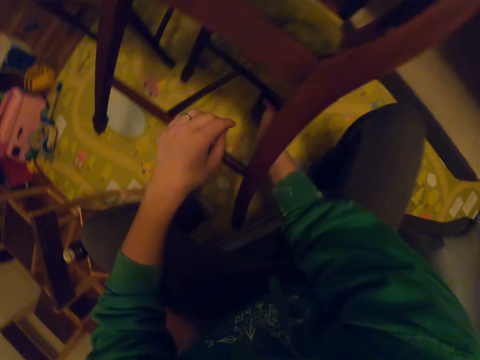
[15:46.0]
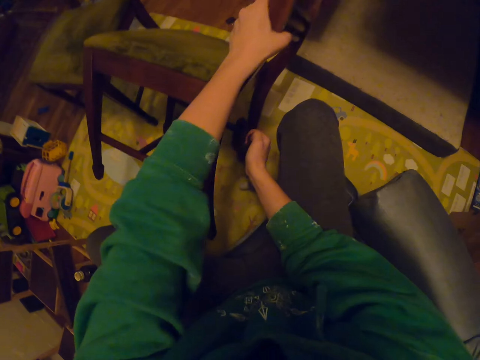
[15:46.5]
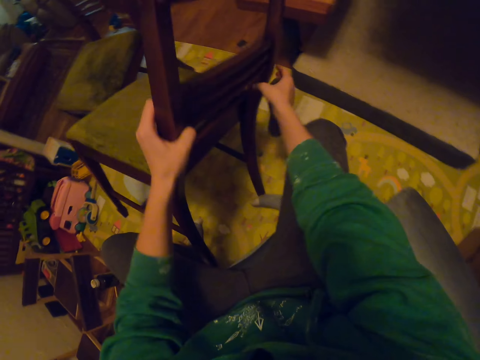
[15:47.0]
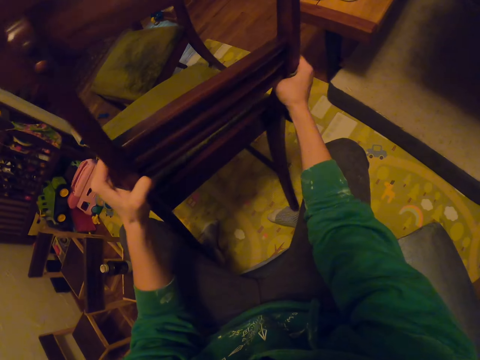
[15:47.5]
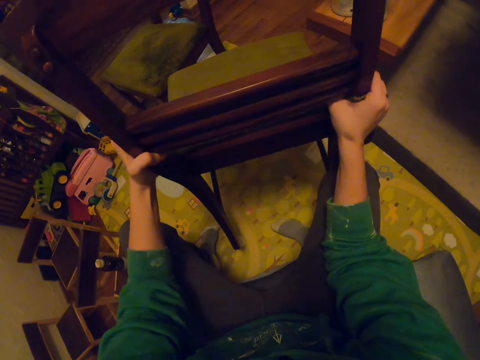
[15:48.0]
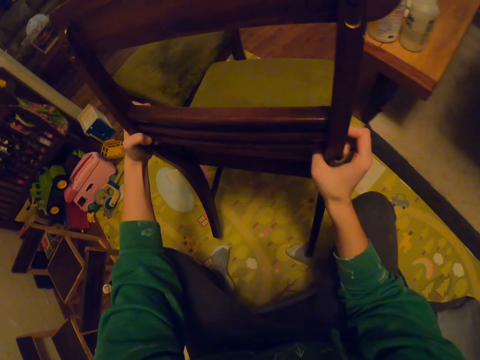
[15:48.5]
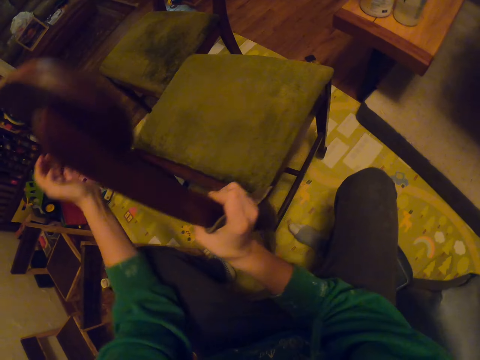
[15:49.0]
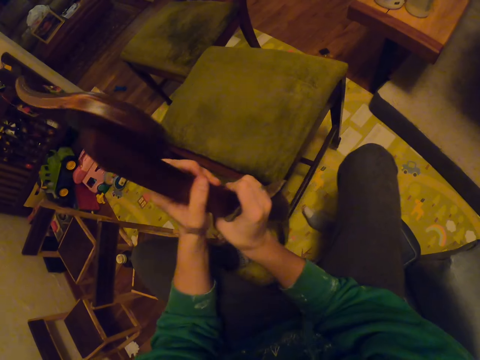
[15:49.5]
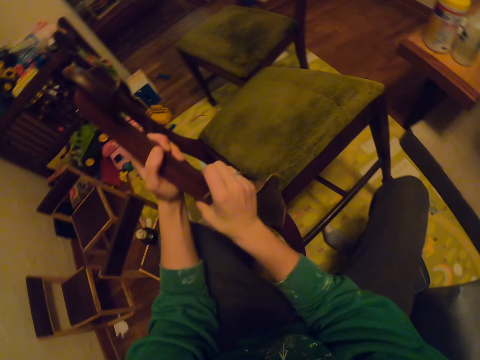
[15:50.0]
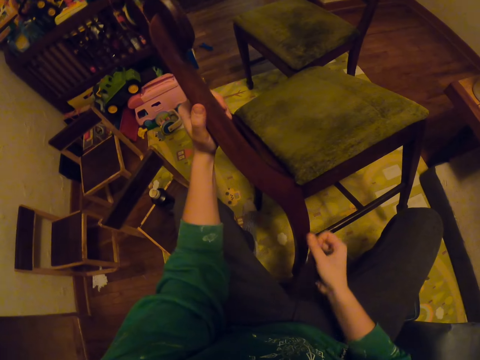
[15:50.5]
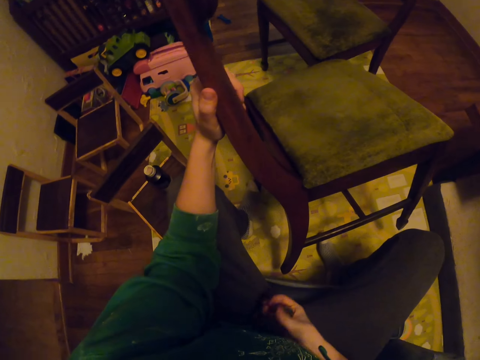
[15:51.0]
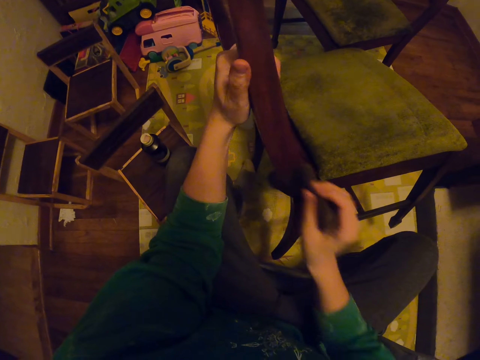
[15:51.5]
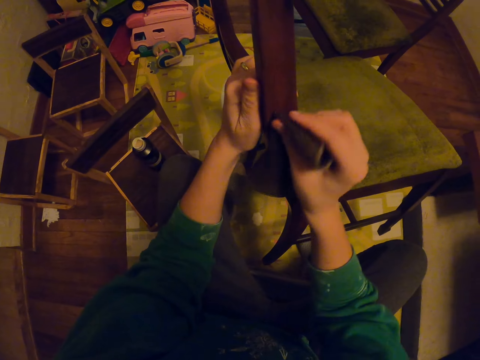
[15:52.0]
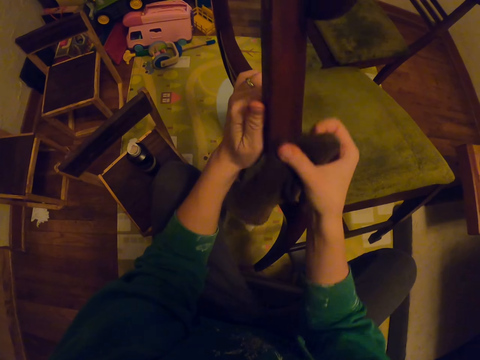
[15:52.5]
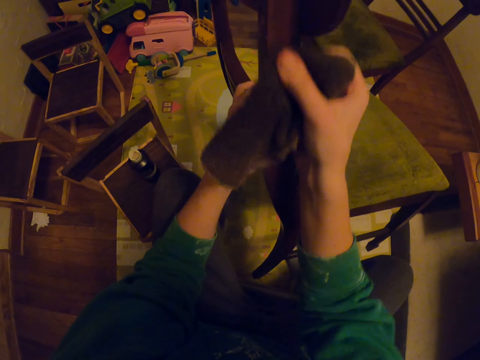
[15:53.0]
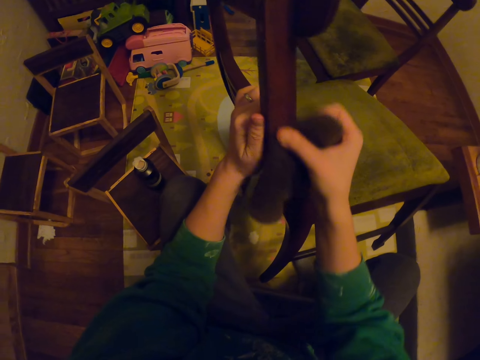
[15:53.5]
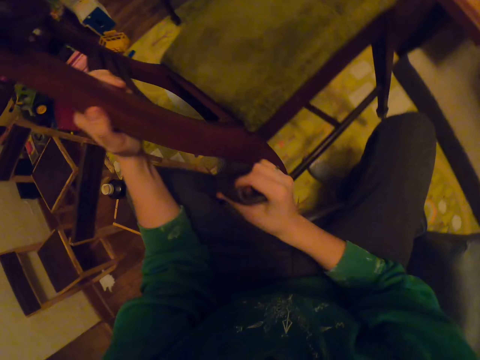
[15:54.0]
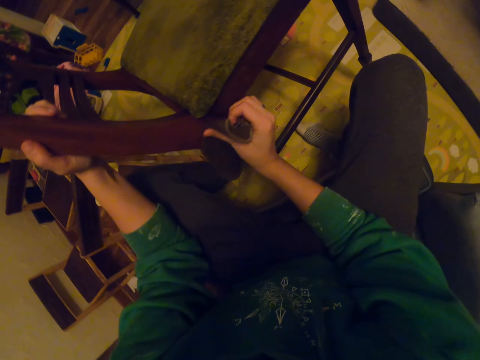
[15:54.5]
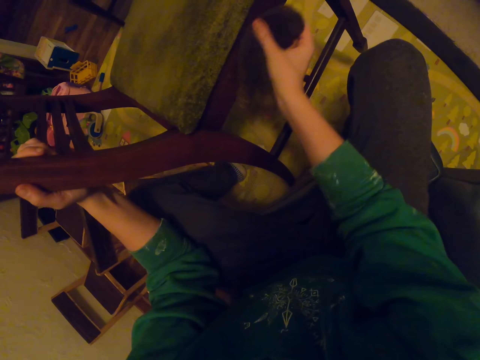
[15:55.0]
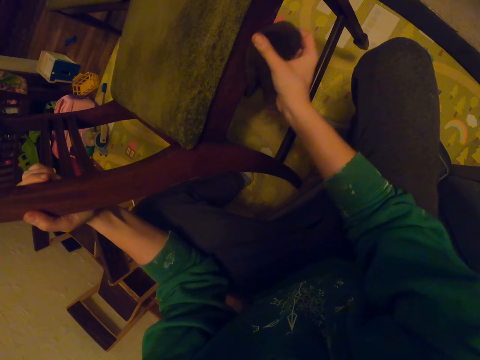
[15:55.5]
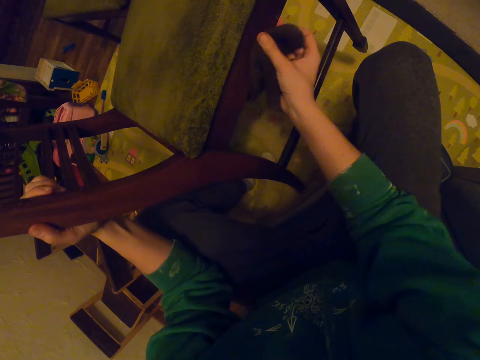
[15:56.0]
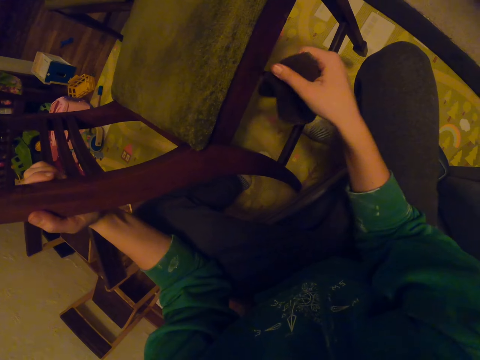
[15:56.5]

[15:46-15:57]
The camera wearer moves the chair. They wipe the chair with a towel.

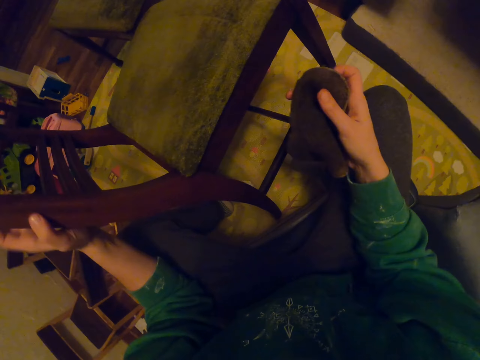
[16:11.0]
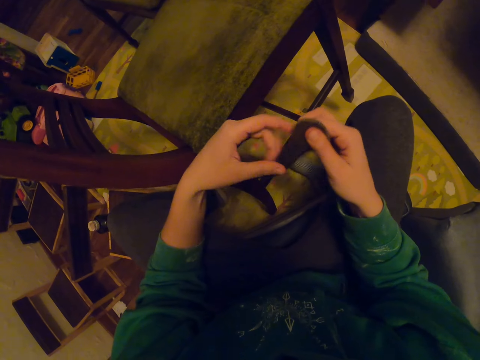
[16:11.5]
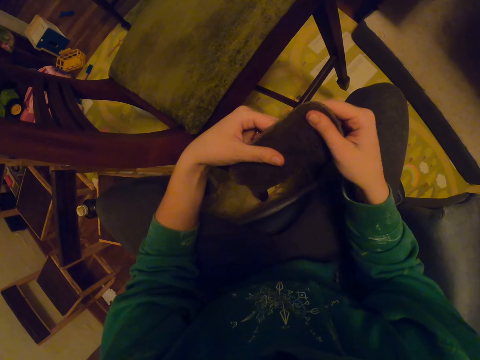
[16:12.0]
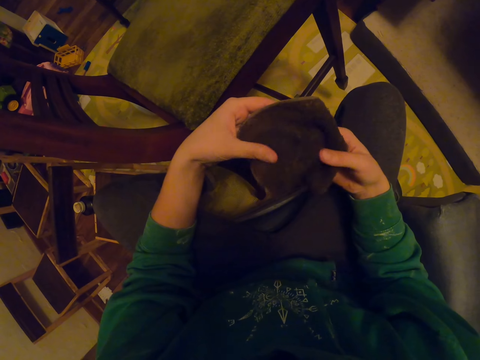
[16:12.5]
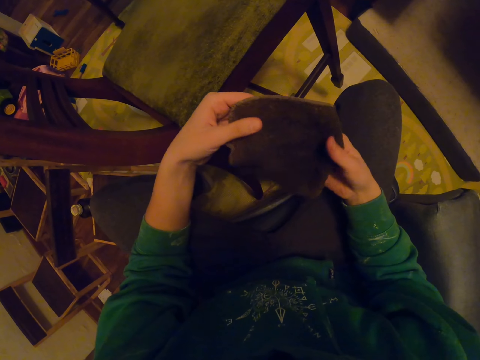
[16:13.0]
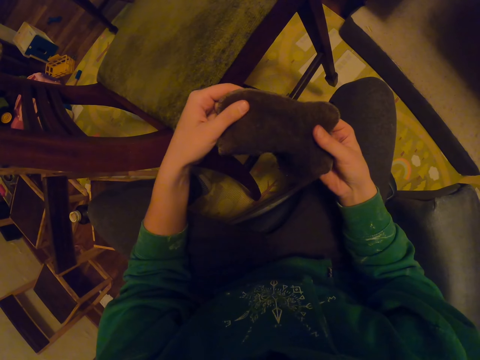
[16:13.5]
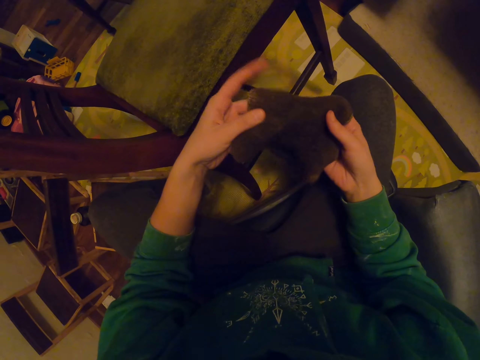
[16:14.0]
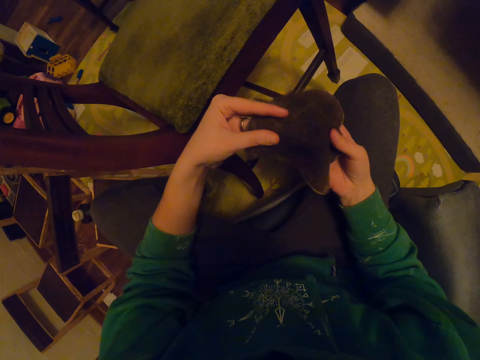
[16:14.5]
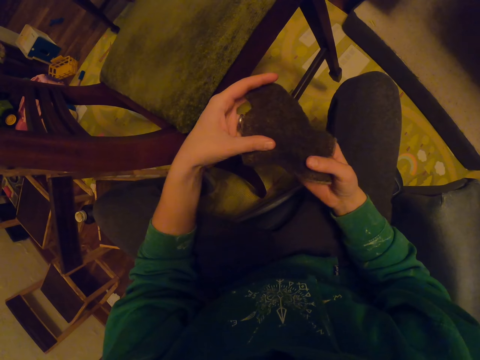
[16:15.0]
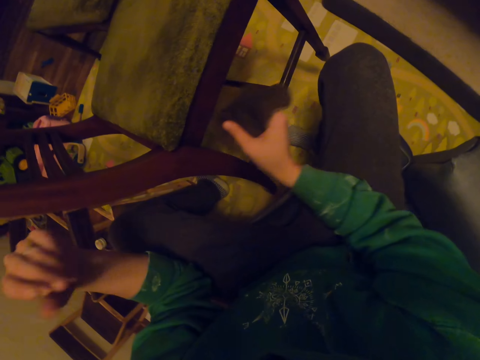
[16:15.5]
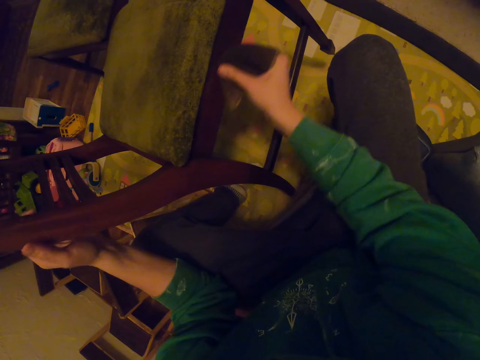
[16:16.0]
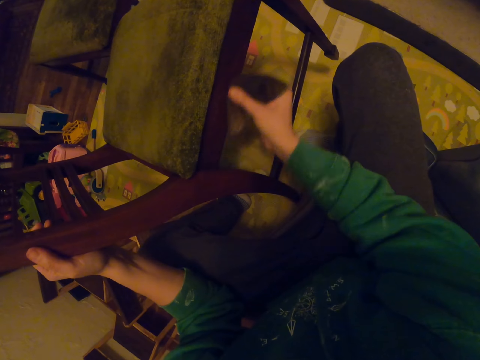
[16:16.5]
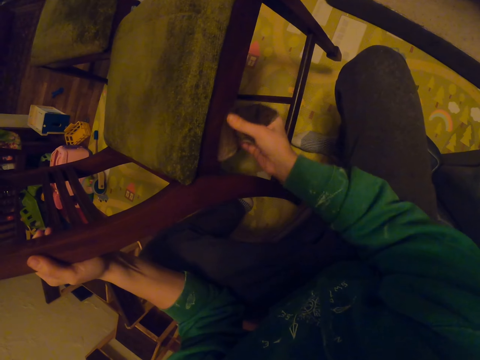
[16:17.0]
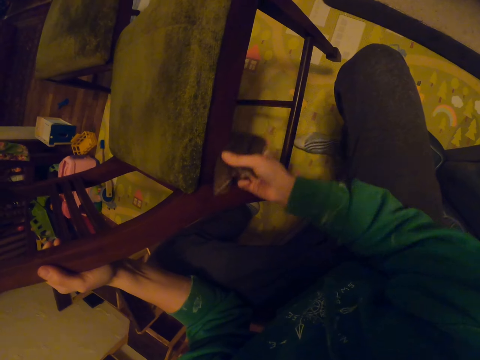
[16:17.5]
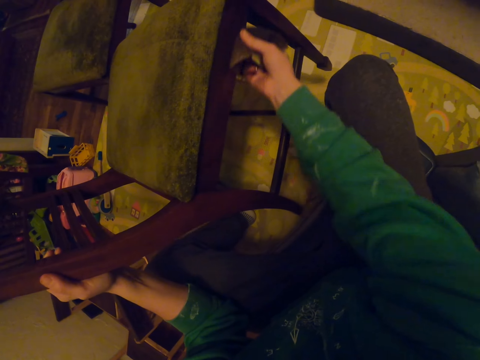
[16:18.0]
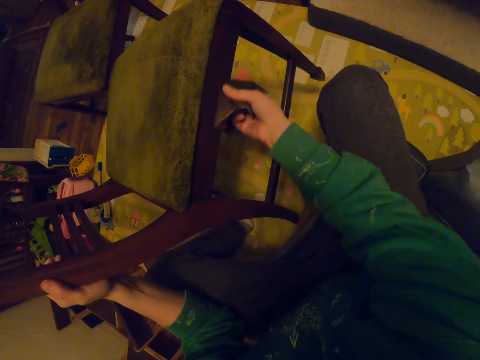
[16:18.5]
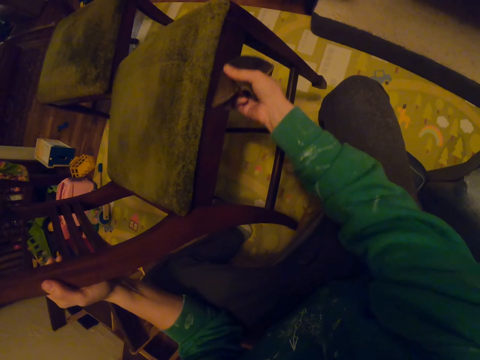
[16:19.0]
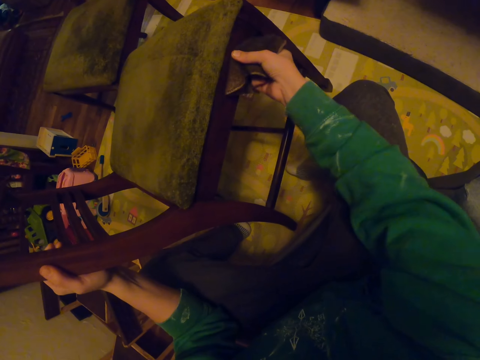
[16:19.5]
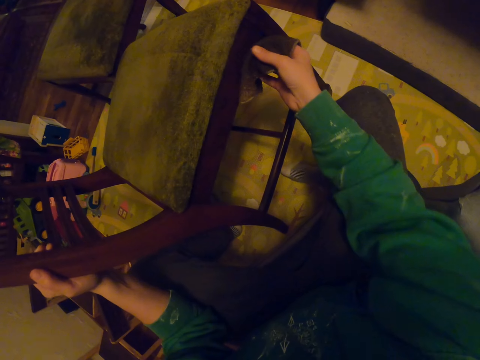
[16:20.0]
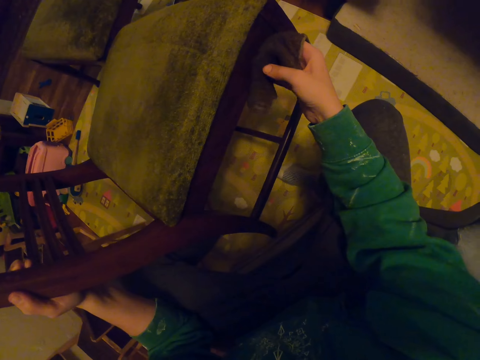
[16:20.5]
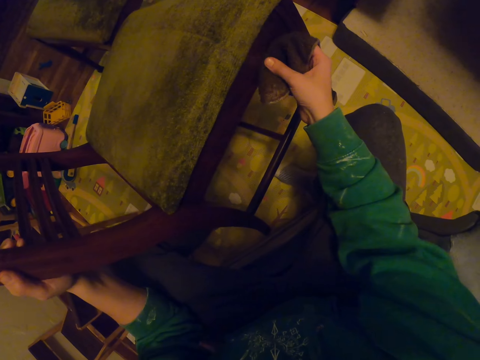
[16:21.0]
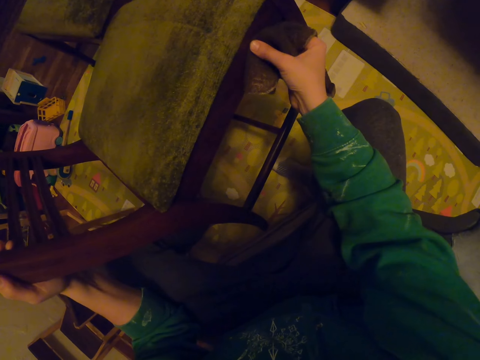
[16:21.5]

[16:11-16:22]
The camera wearer folds the towel. They touch the towel. They wipe the chair with the towel.

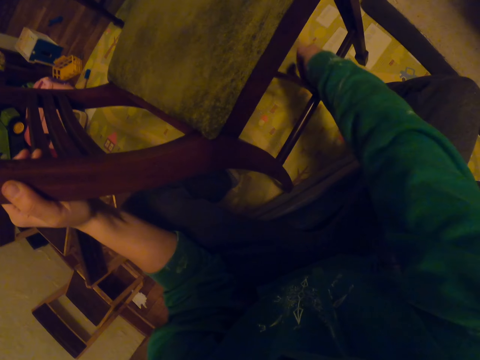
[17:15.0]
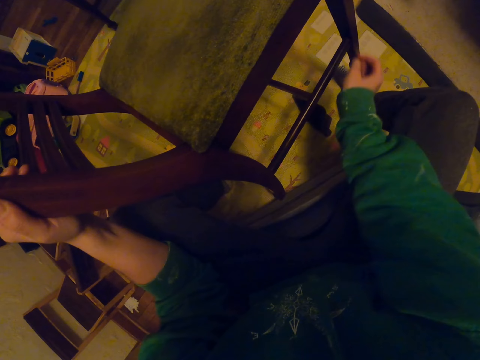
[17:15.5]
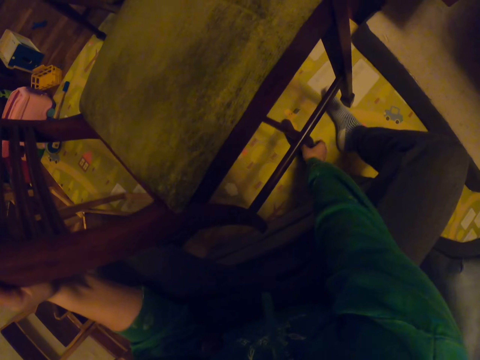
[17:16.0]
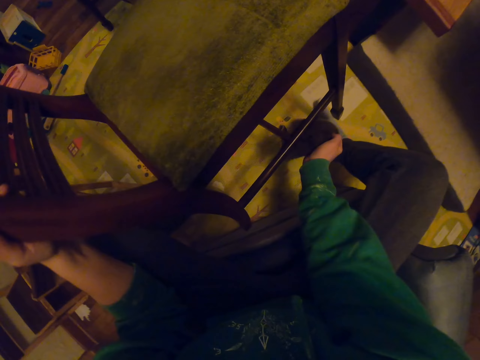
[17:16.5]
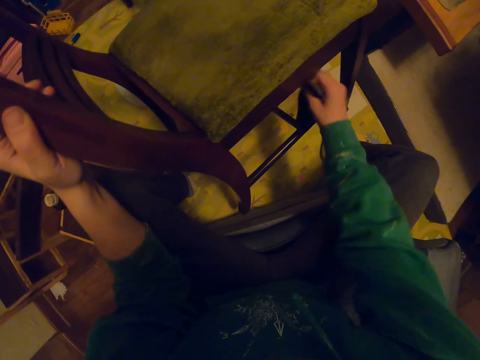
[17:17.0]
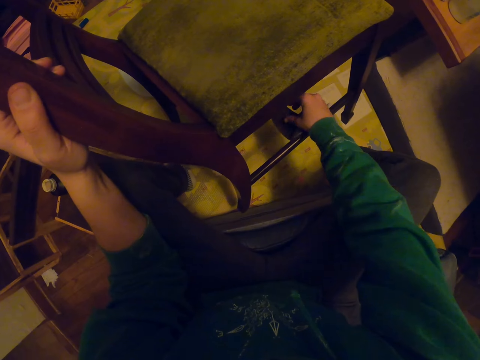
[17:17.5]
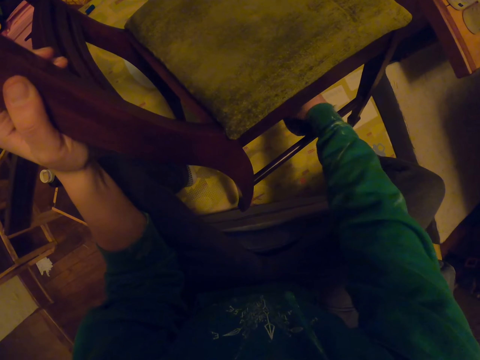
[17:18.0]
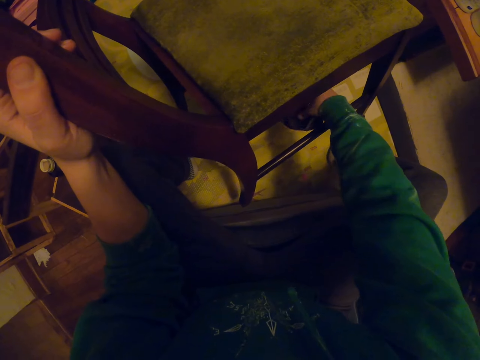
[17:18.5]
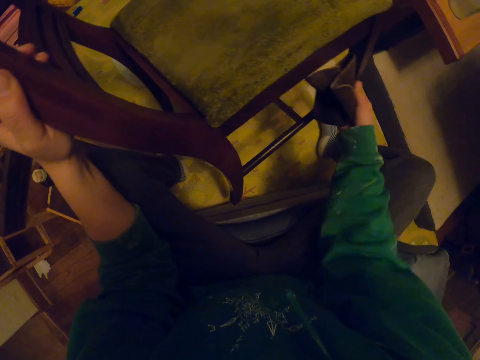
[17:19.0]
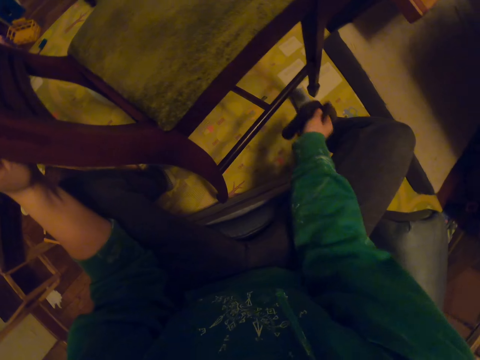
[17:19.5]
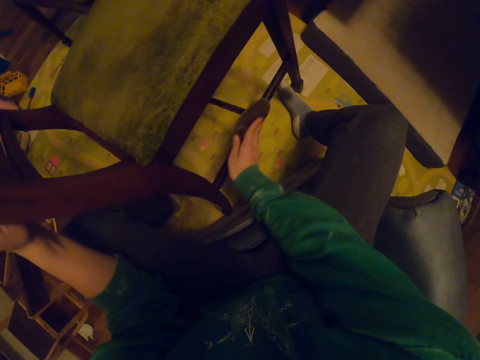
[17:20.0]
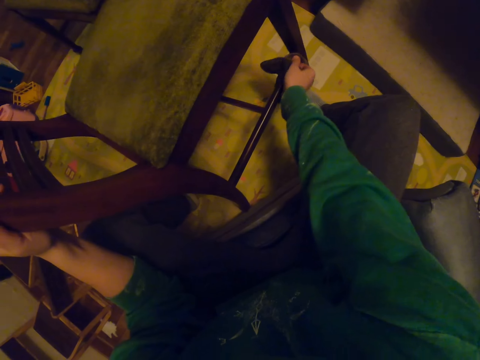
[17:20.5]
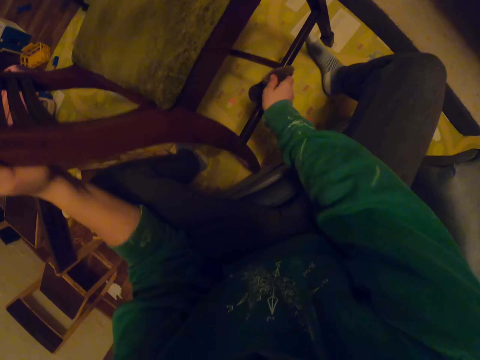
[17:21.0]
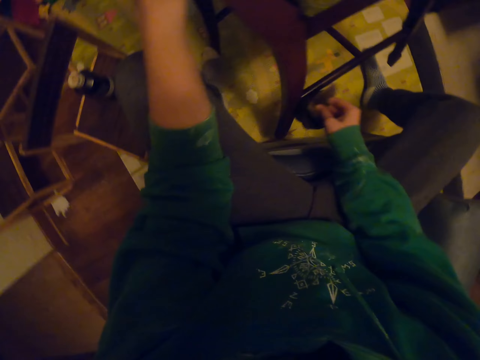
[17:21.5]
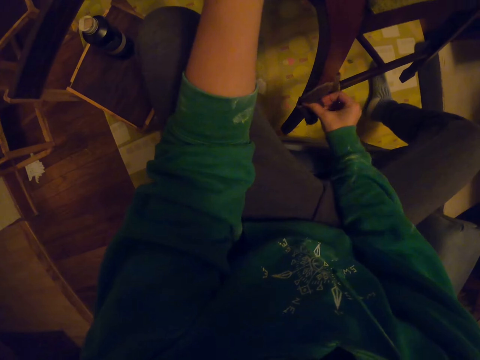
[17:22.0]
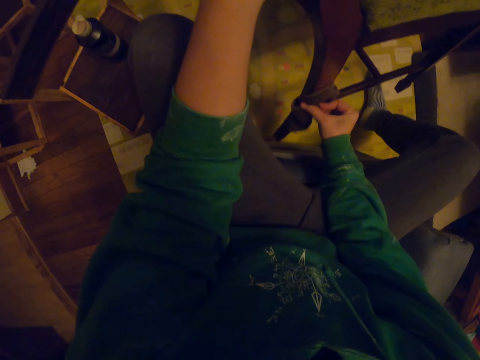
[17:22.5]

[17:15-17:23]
The camera wearer picks up a towel. They wipe the seat.
